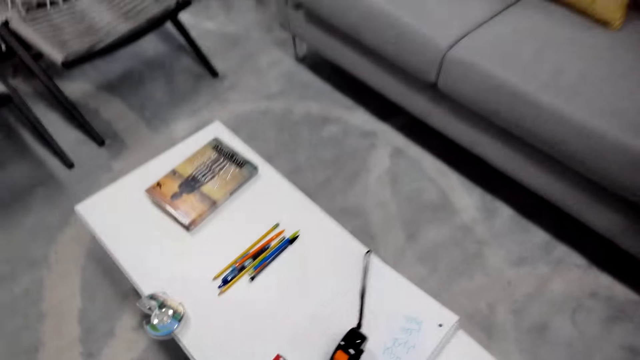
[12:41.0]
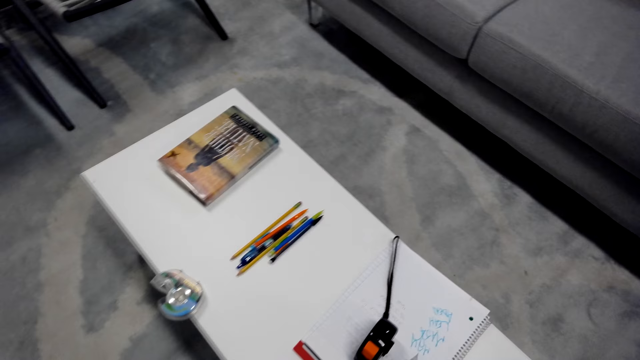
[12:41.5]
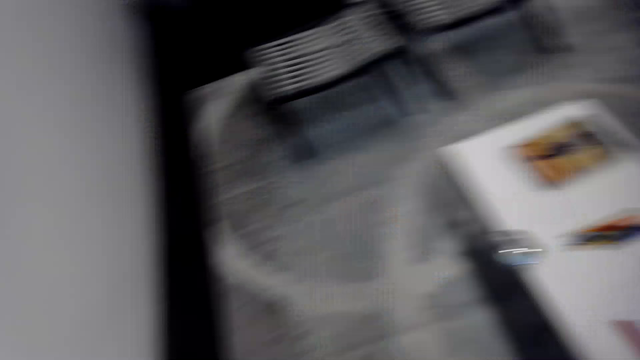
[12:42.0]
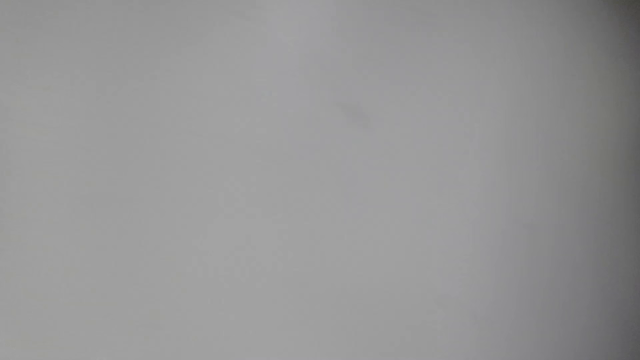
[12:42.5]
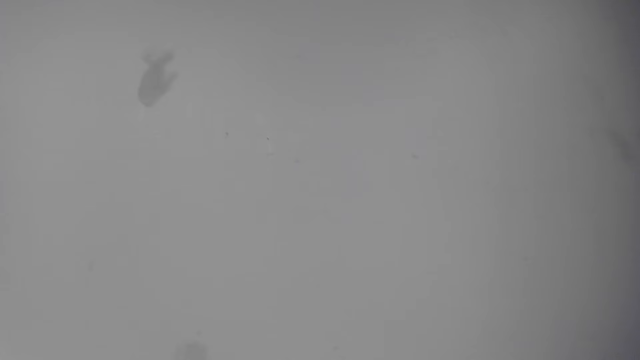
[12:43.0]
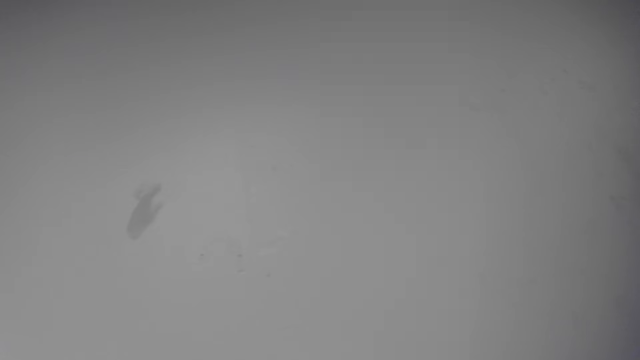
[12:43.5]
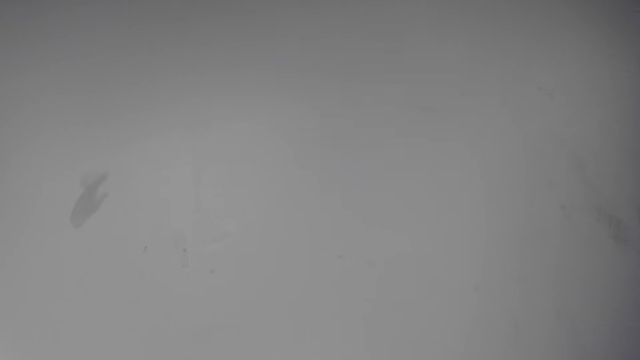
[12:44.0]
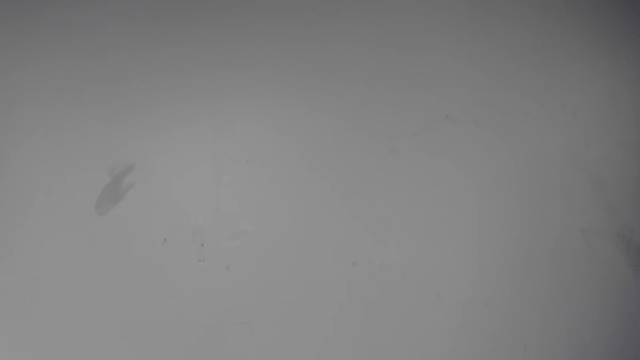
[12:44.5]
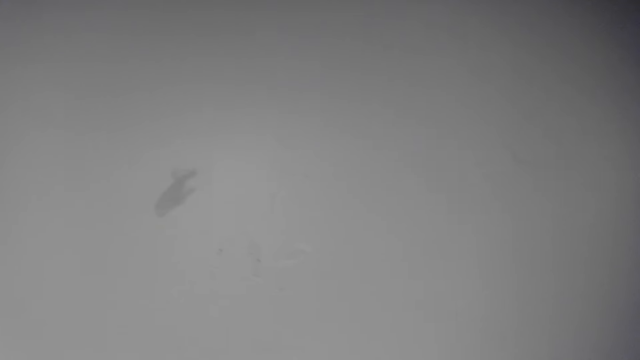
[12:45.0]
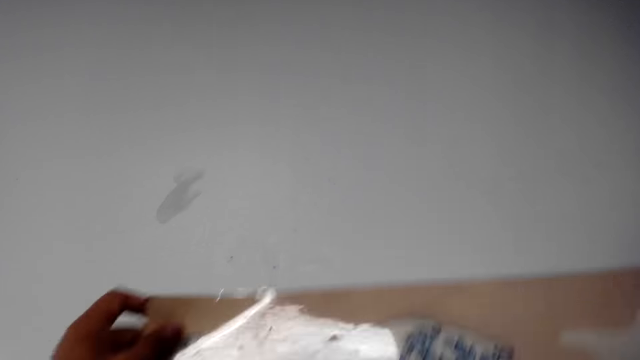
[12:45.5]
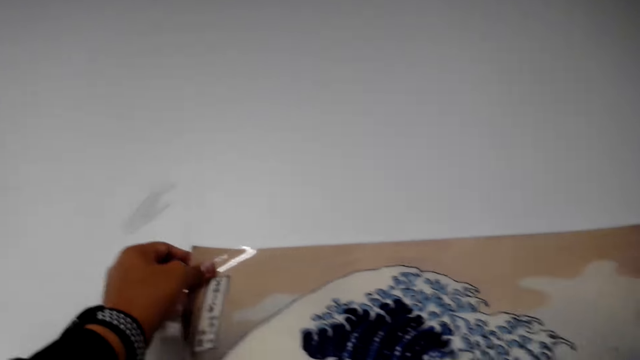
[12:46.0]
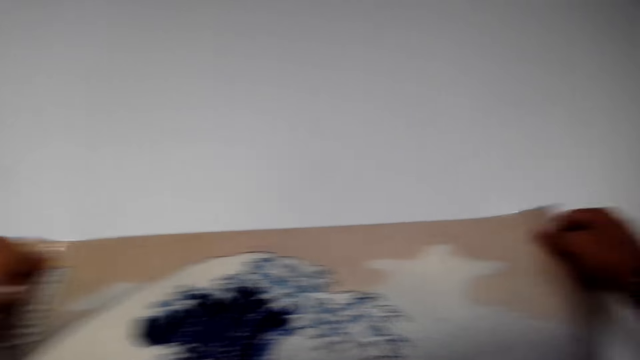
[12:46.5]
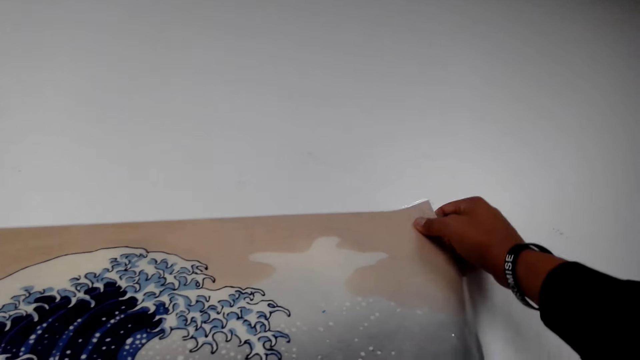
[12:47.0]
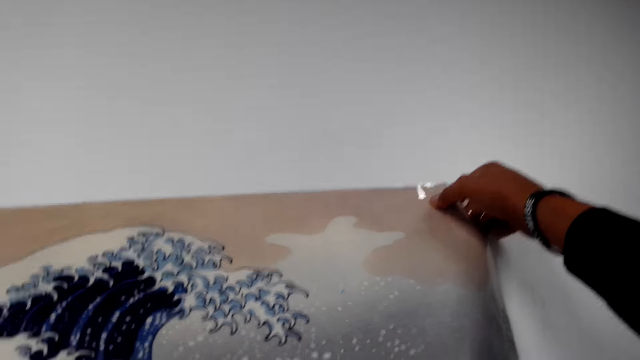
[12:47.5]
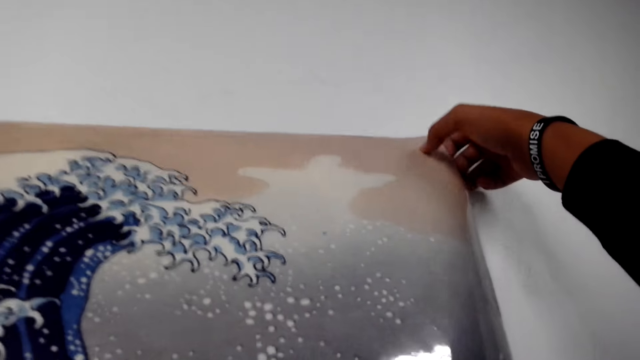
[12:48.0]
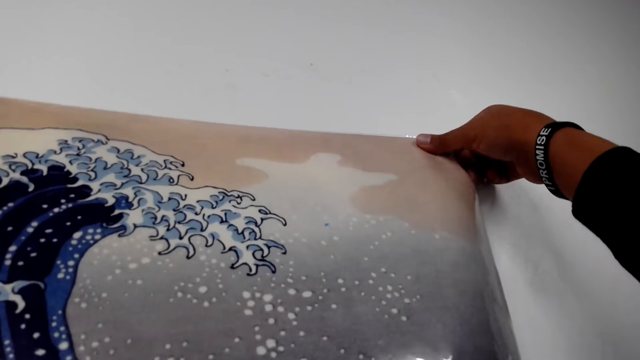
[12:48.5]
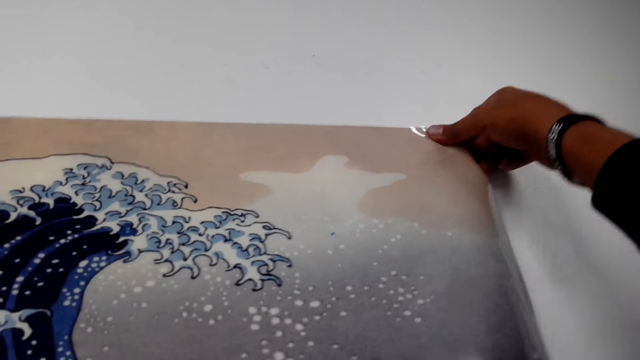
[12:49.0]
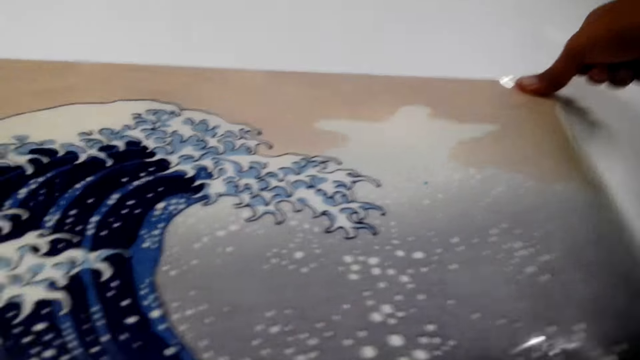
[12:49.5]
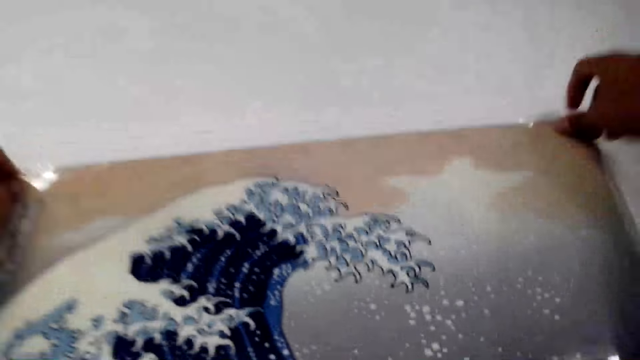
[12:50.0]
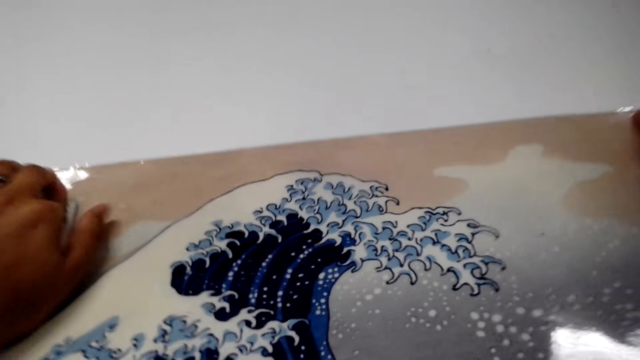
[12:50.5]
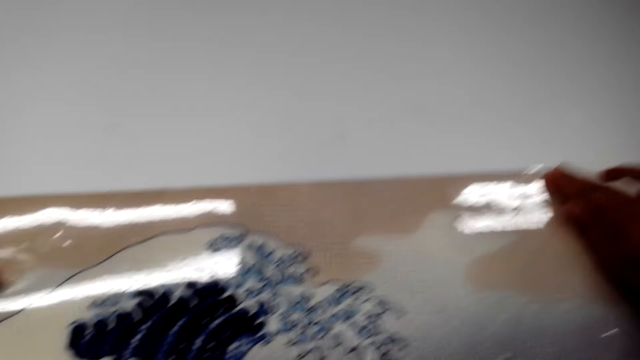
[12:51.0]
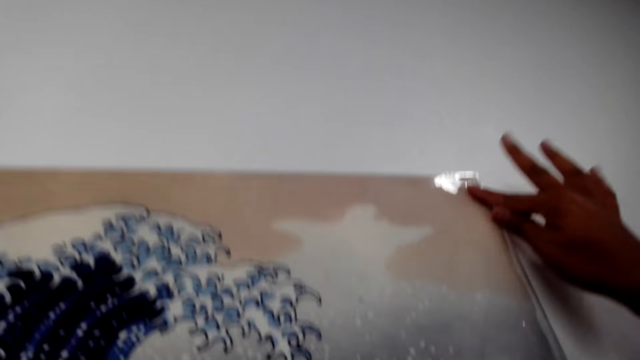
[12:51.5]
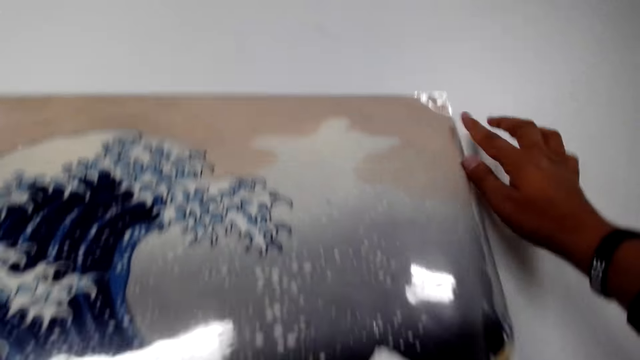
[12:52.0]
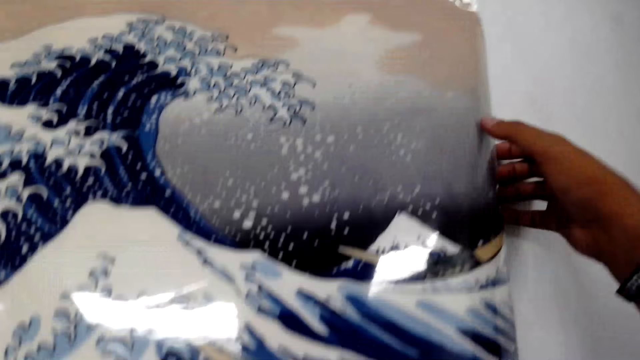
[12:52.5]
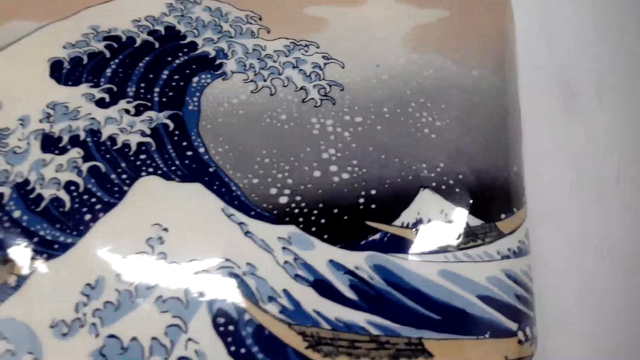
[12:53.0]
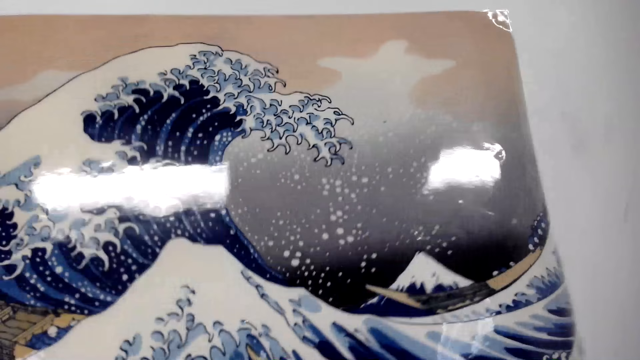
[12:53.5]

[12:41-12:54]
The camera wearer sticks the paper on the wall.

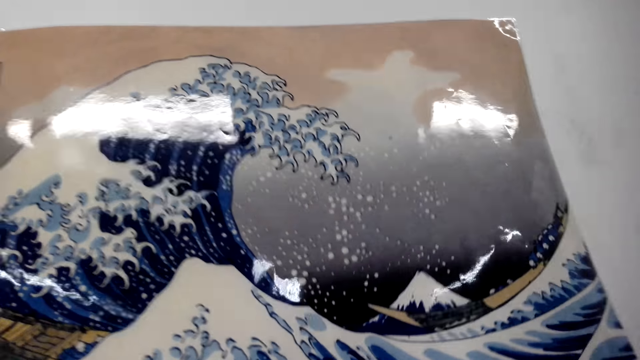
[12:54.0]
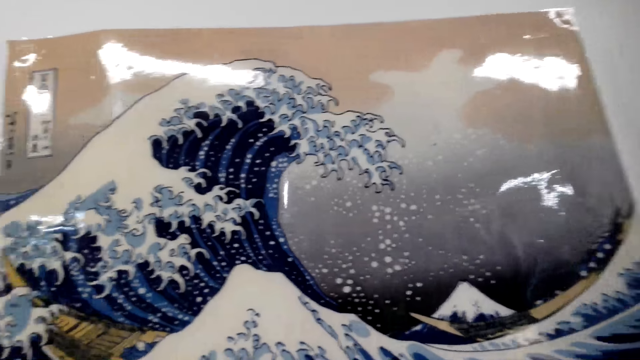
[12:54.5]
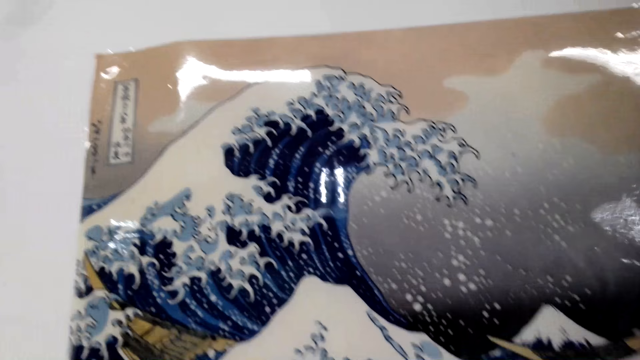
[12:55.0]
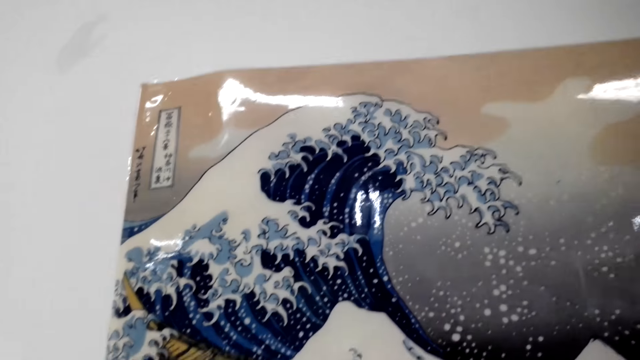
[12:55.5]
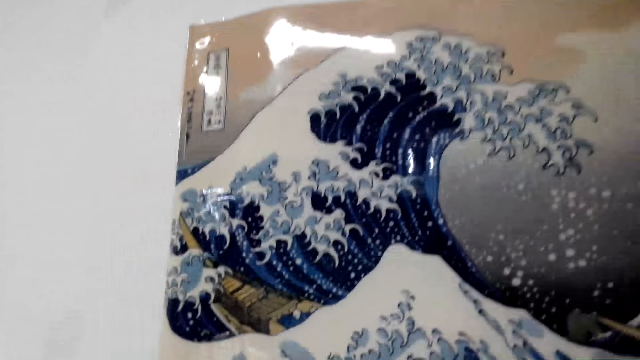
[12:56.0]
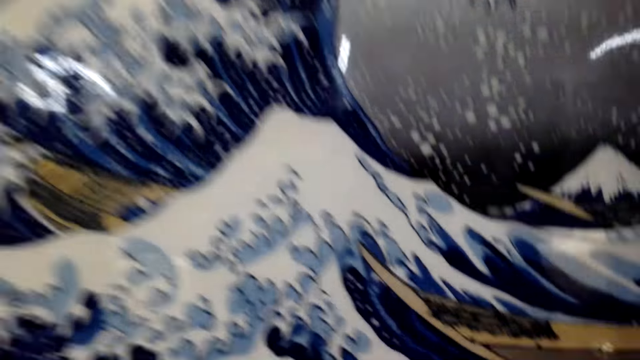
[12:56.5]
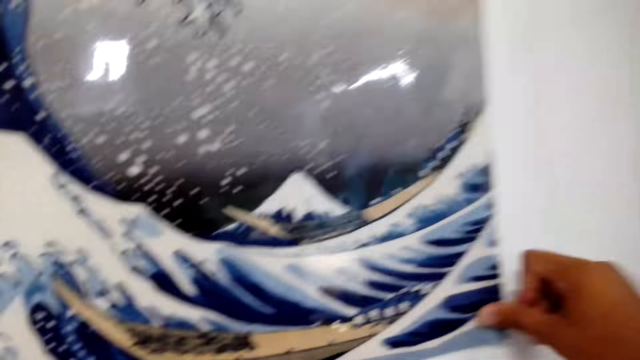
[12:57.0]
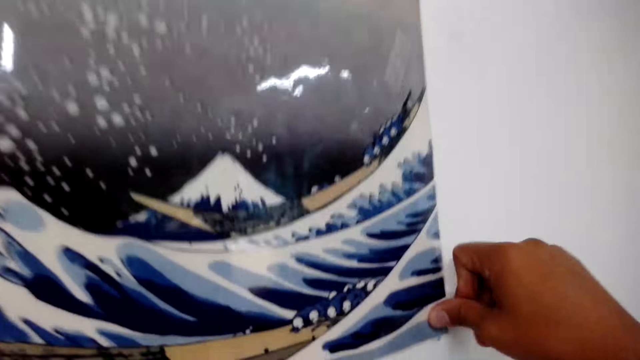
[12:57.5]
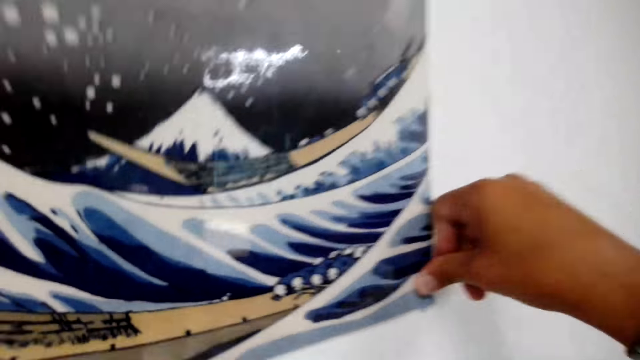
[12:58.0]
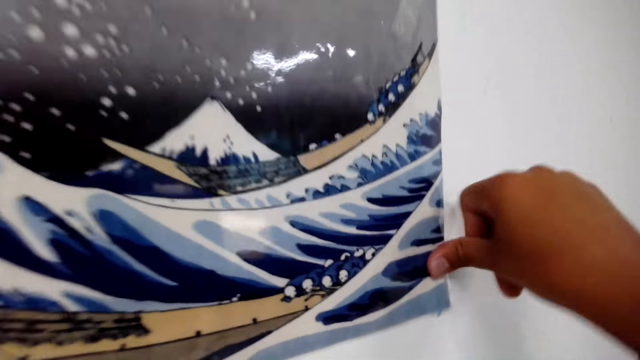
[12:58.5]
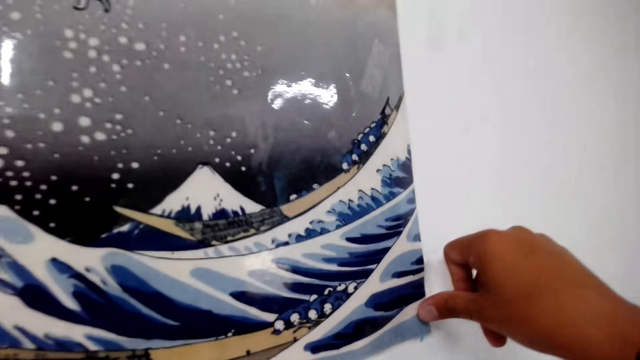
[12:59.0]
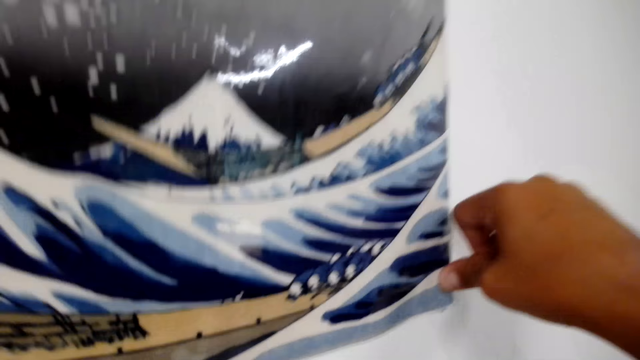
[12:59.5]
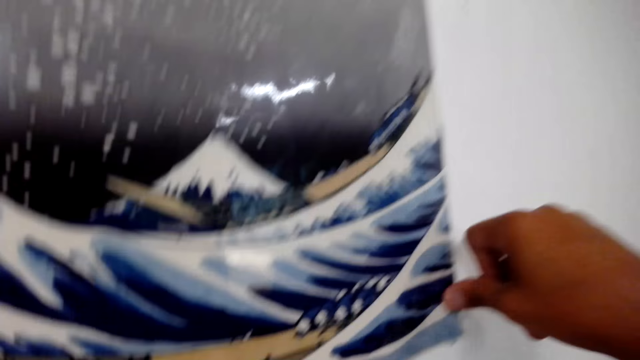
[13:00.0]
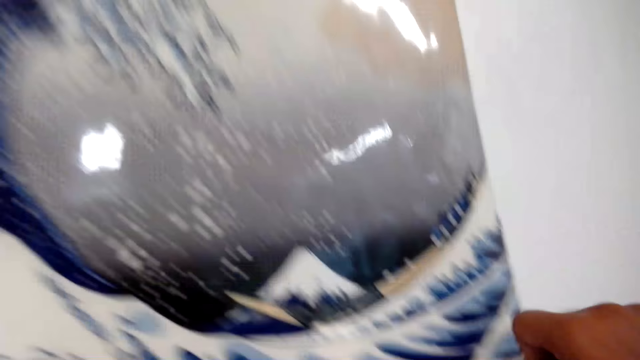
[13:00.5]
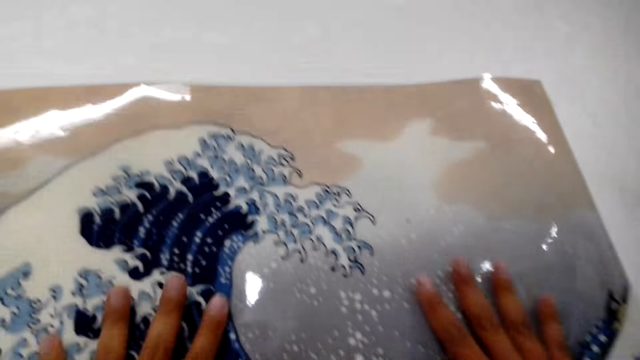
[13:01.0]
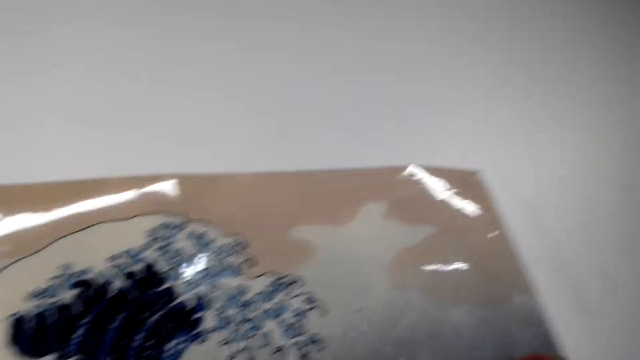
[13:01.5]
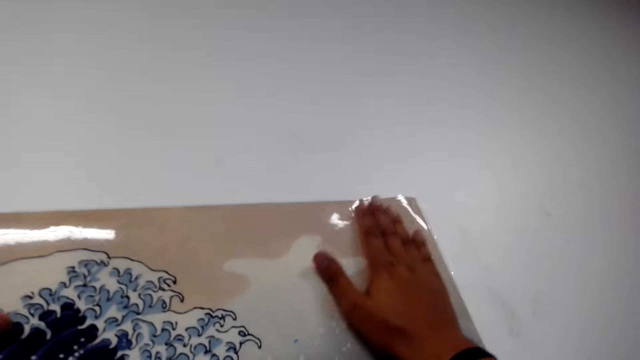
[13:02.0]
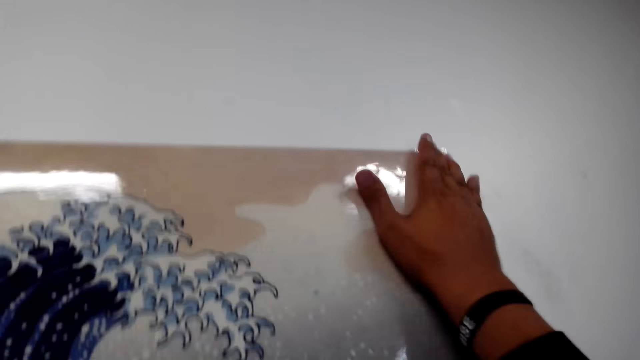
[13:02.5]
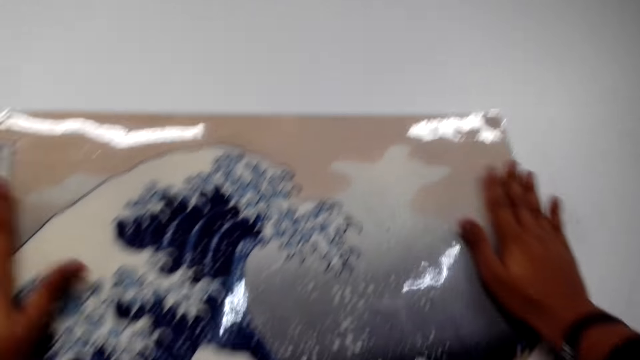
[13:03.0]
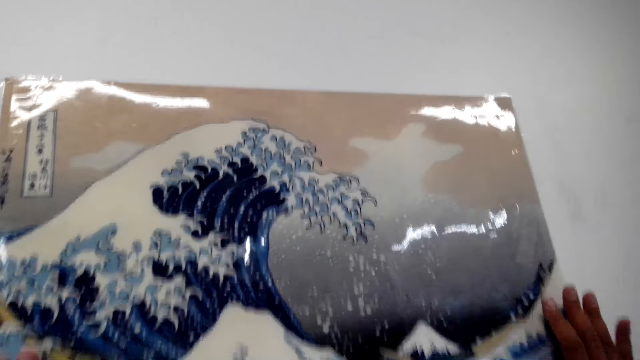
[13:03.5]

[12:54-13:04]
The camera wearer presses the paper on the wall.
